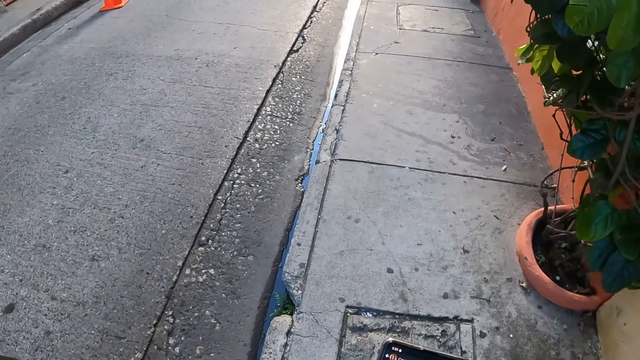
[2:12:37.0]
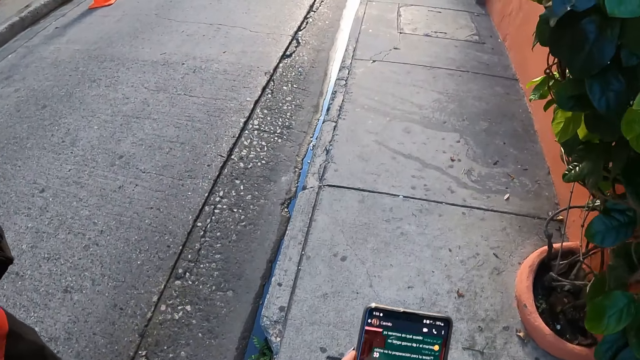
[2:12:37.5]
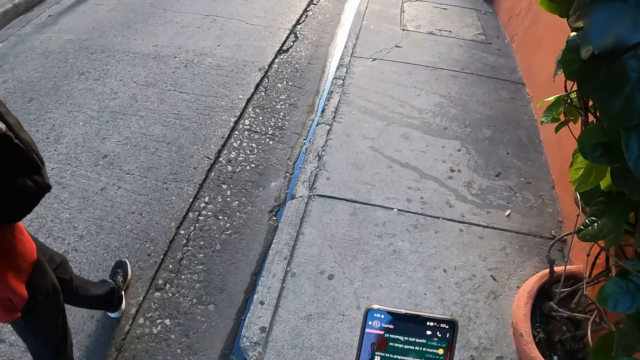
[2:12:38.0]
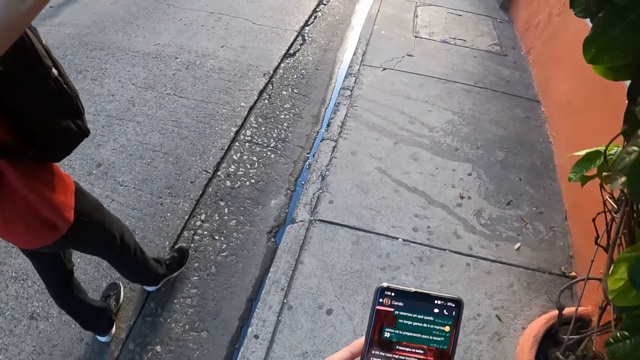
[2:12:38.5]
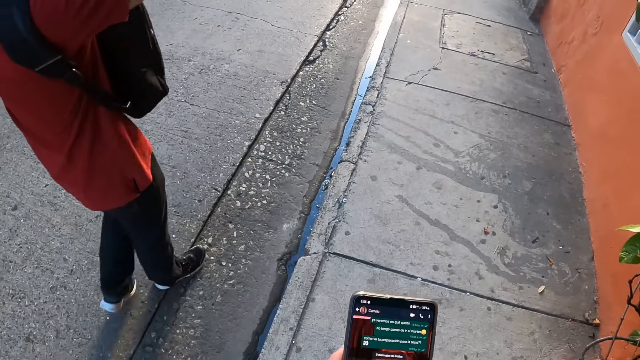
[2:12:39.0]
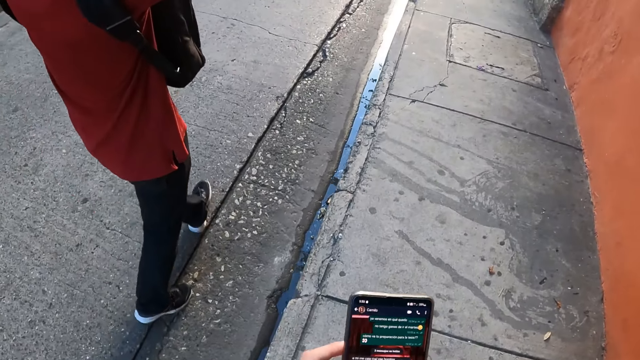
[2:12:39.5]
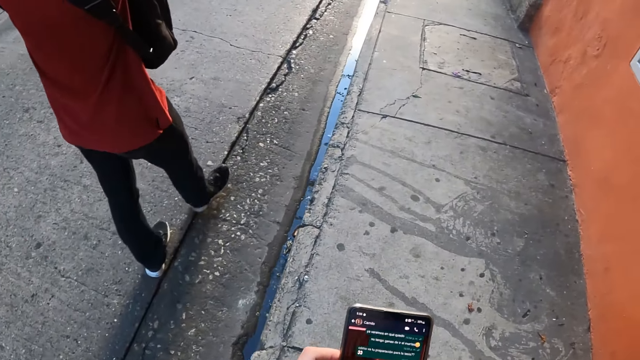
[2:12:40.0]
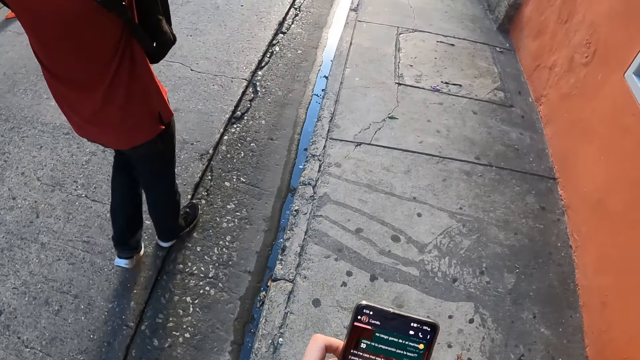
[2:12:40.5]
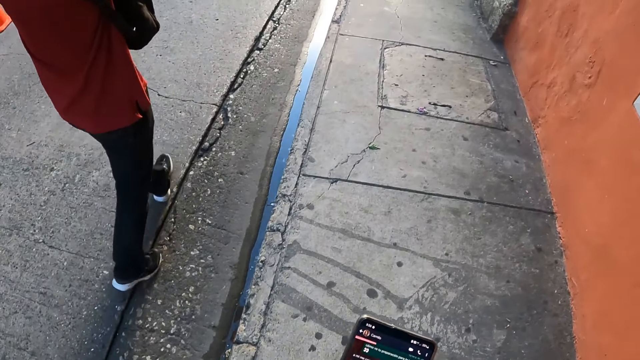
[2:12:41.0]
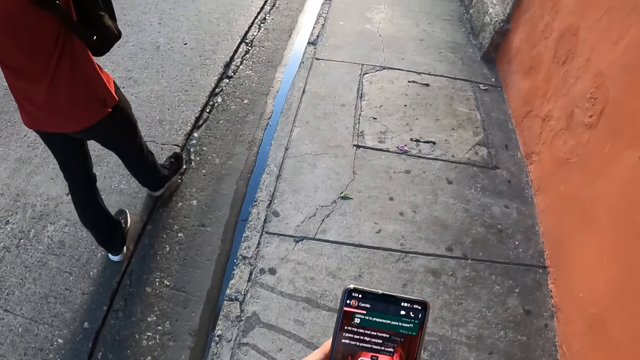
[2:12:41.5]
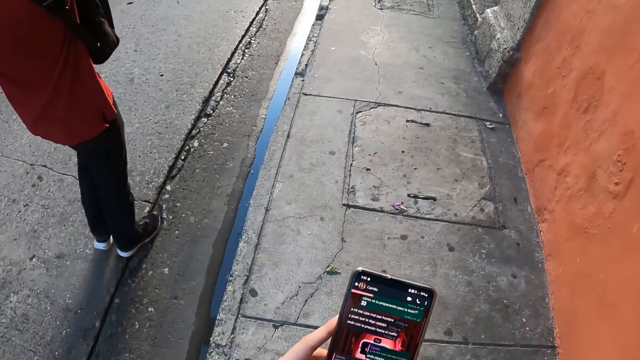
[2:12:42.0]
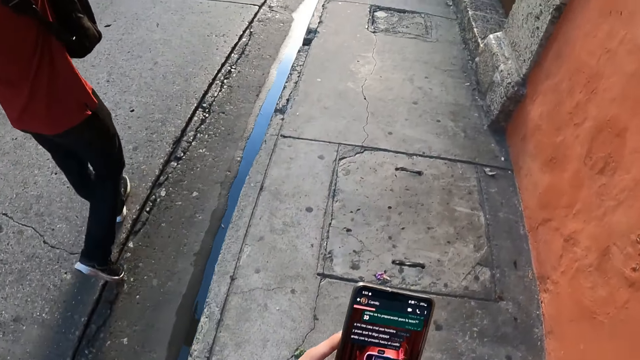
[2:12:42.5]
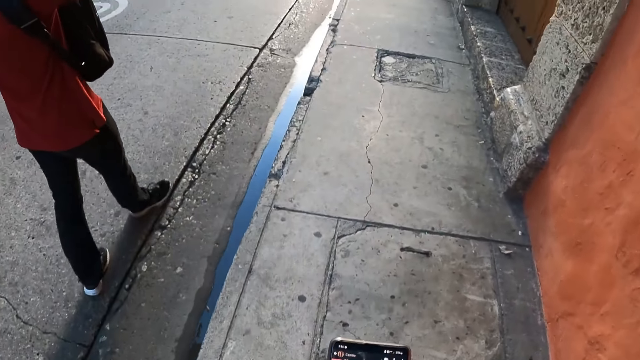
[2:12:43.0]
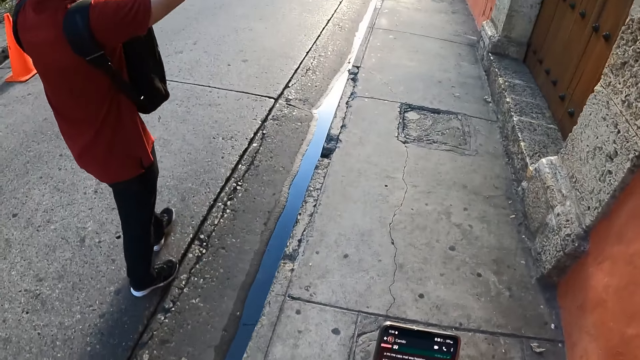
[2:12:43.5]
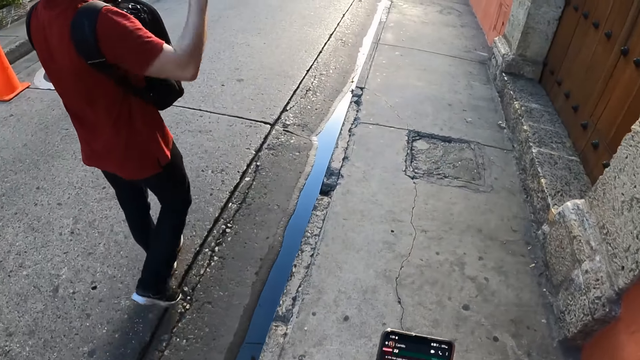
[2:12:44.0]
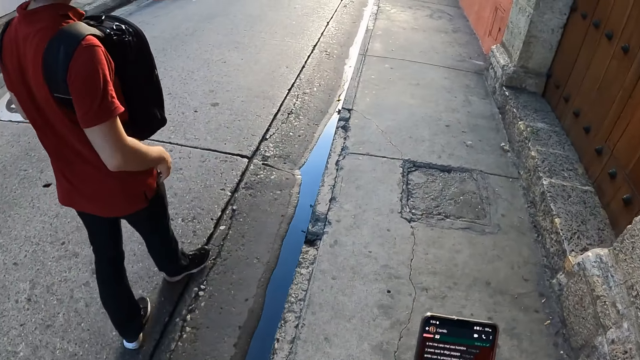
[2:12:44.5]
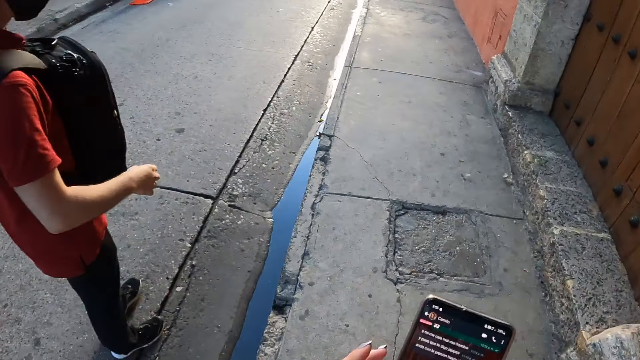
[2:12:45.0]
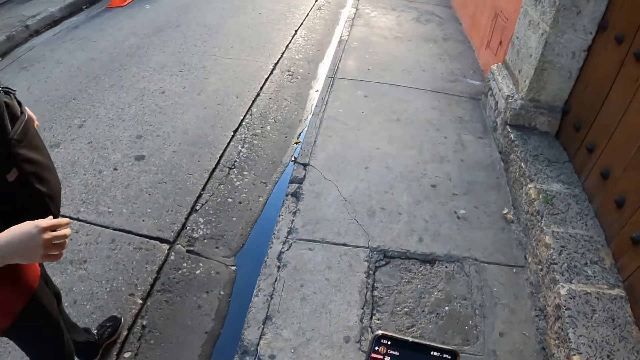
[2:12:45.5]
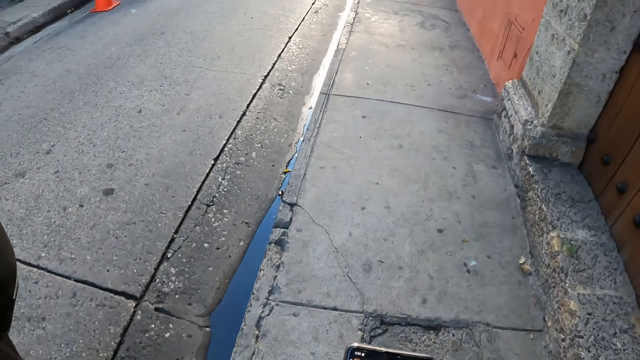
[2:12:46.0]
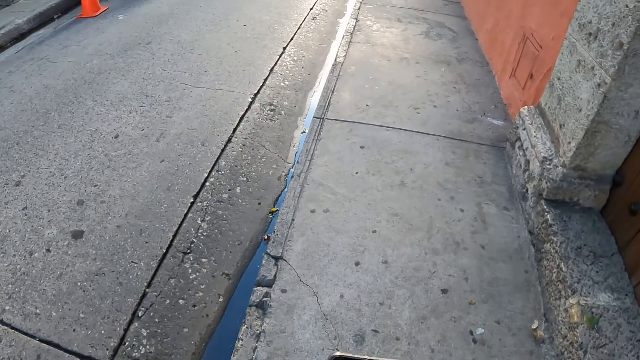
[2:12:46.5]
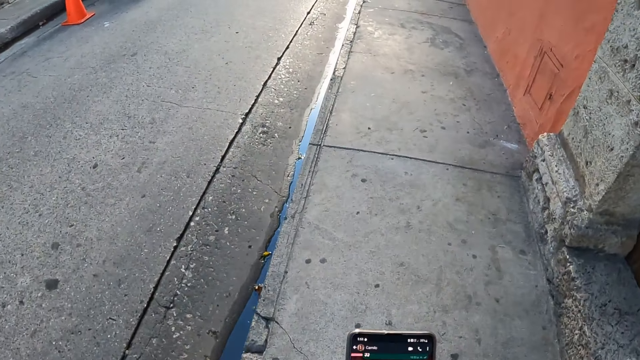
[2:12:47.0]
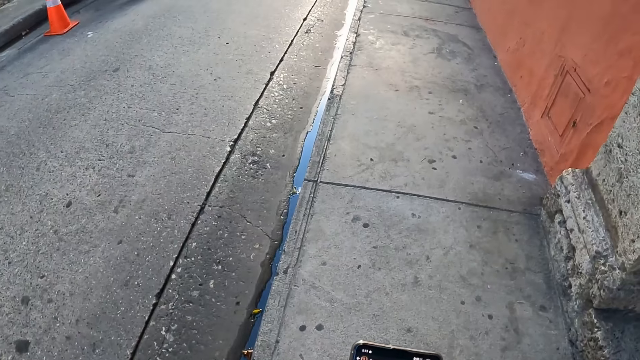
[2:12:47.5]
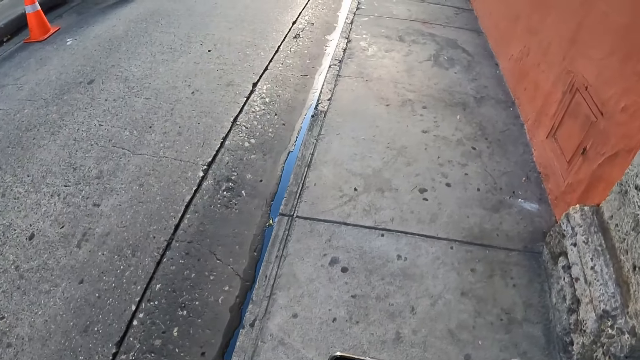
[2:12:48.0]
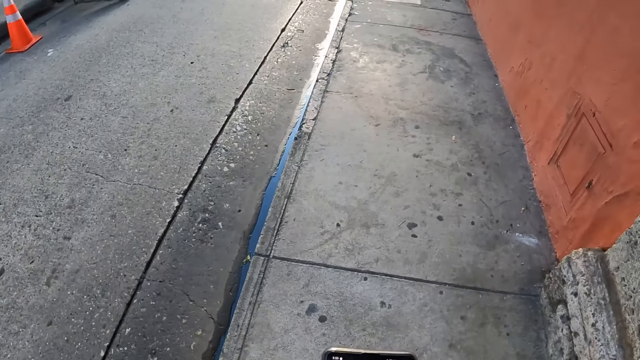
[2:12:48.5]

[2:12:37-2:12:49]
A man lifts up a hand. The camera wearer interacts with the man.

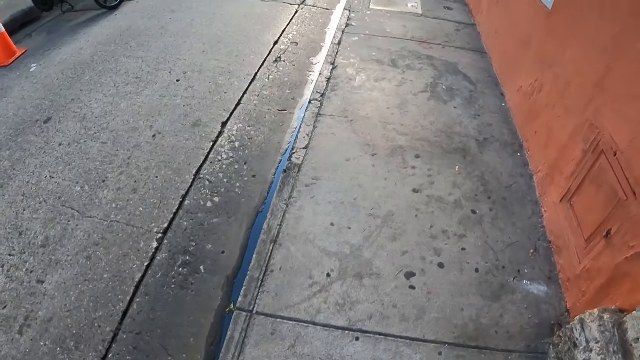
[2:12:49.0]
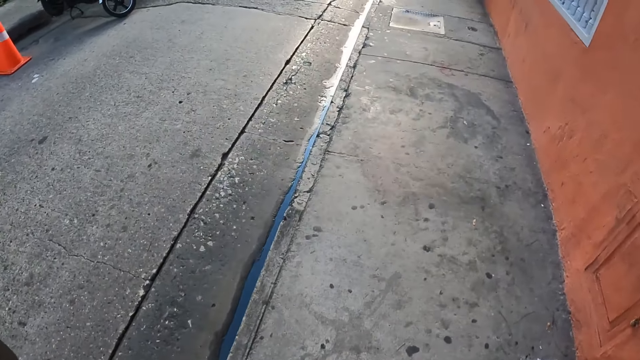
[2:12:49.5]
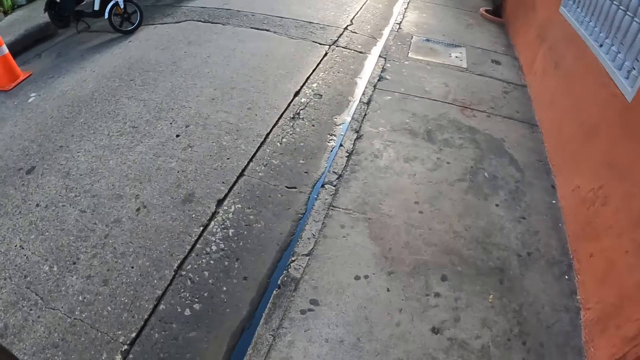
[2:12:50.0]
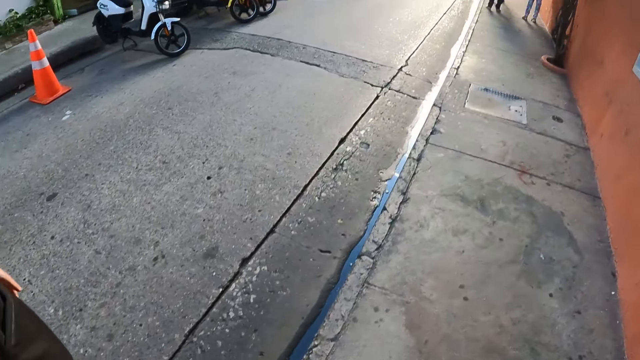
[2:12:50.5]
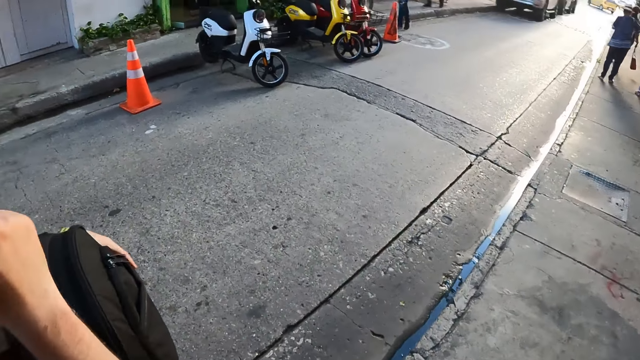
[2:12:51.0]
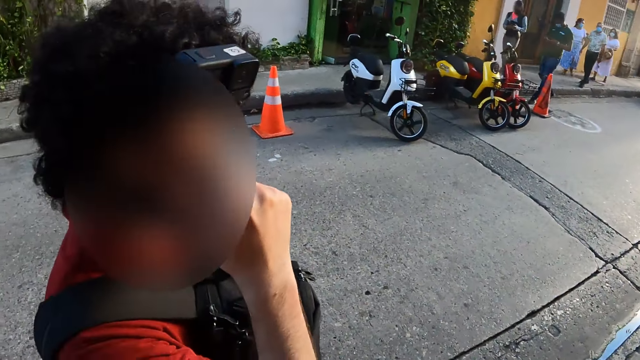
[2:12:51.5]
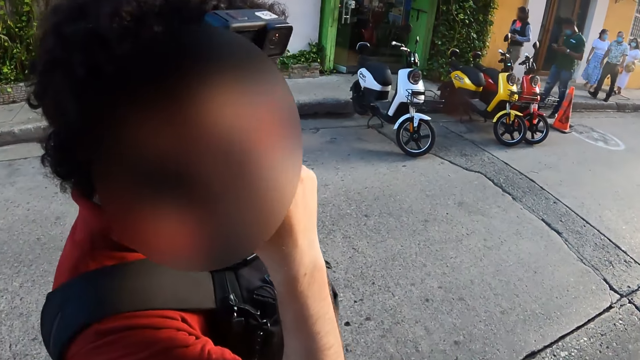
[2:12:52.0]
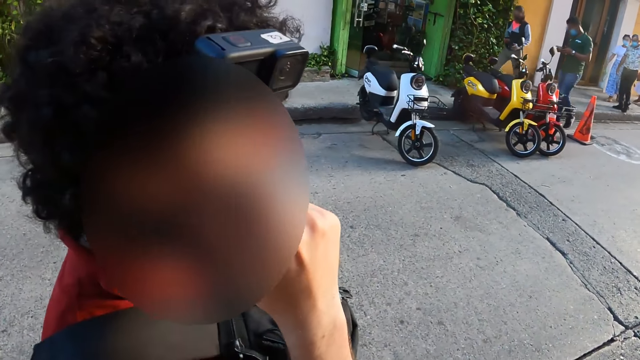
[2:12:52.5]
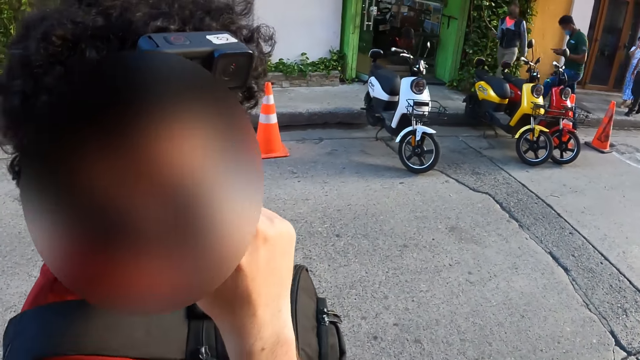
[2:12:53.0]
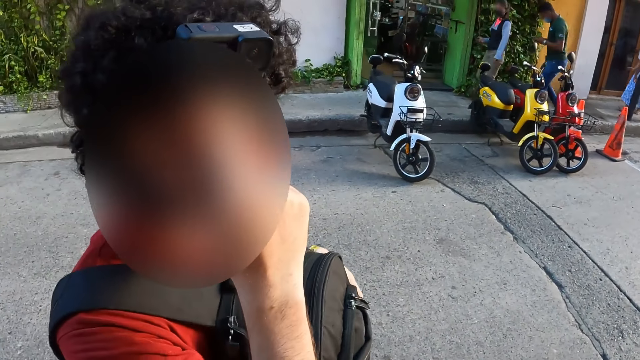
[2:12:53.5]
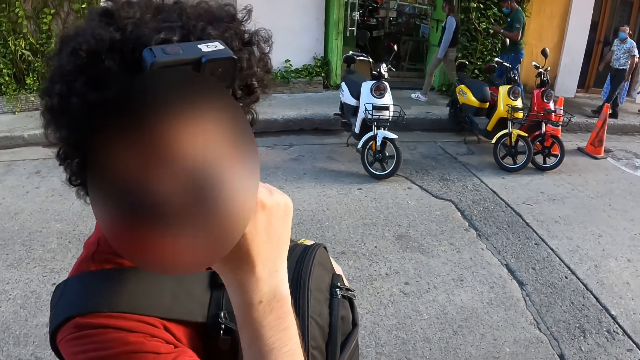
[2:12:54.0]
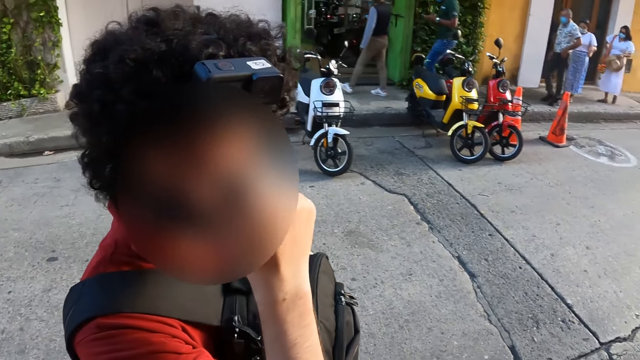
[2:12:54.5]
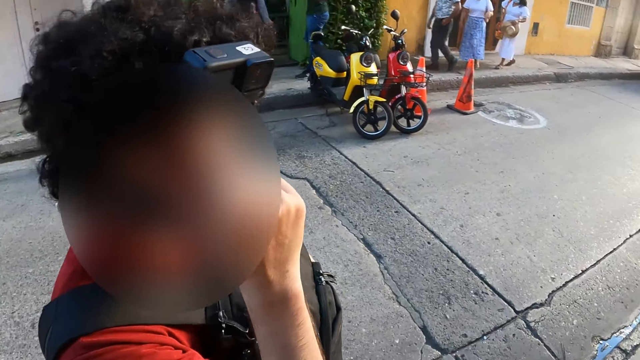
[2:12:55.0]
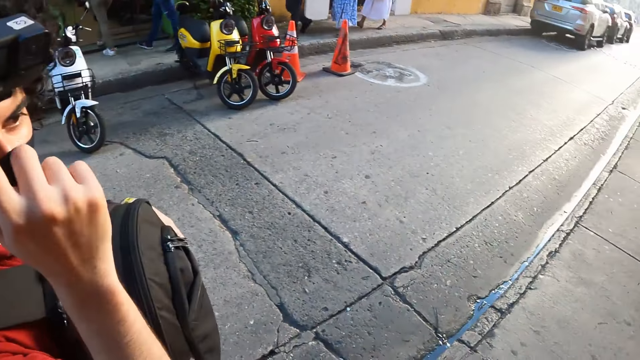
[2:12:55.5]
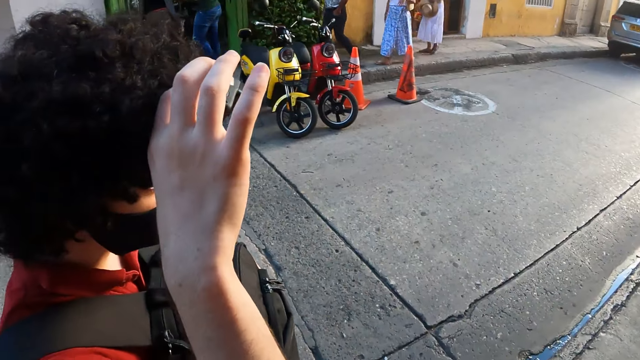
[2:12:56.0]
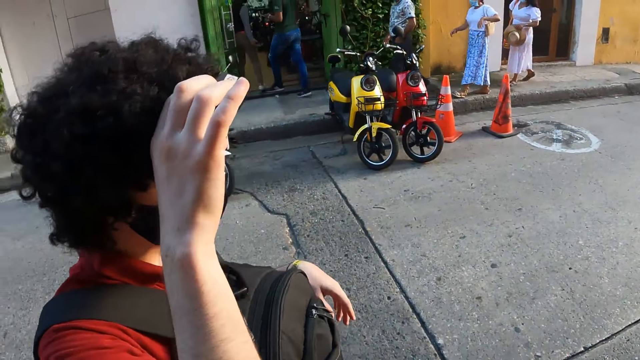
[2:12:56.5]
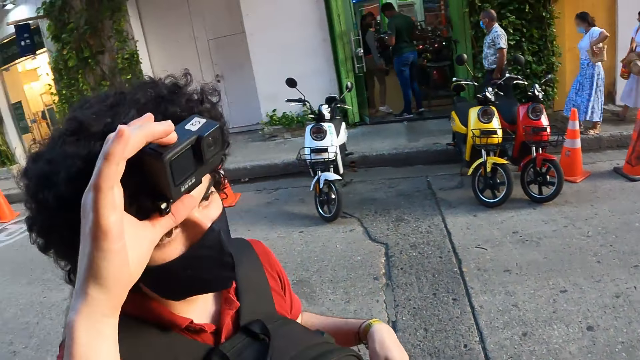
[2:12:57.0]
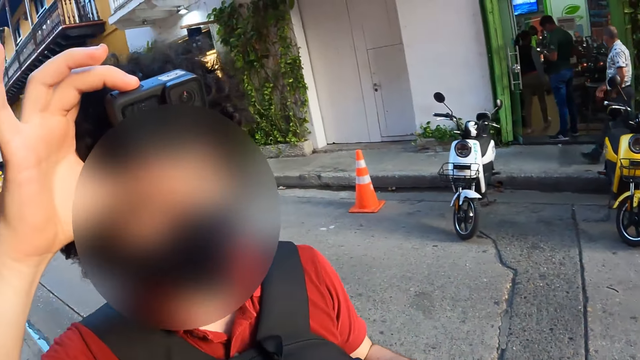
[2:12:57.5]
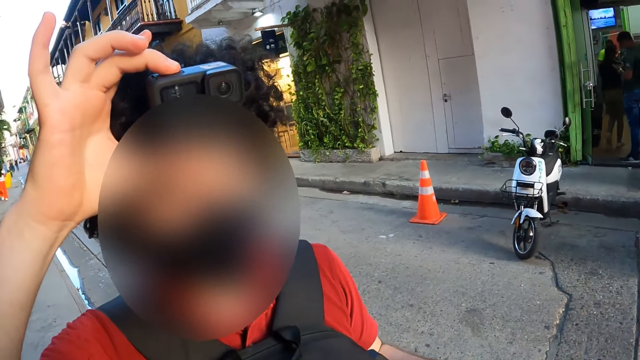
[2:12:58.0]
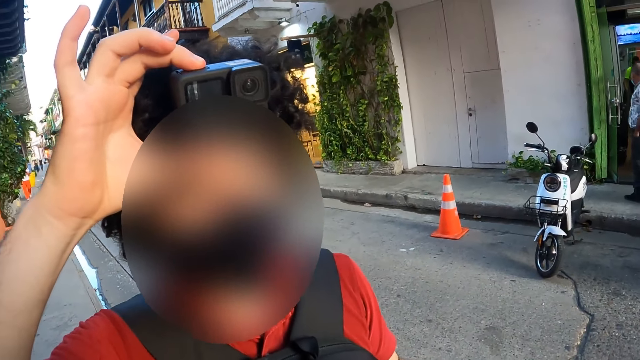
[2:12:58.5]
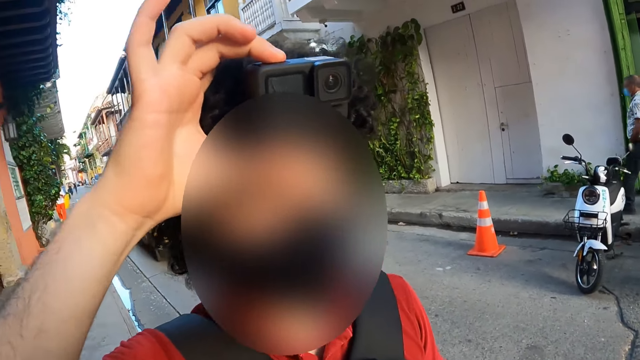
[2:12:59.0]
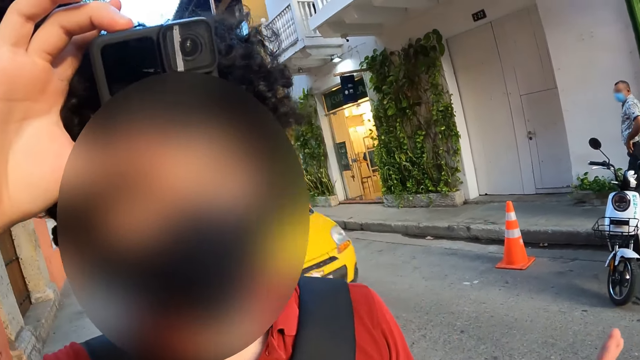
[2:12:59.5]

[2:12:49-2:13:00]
The camera wearer walks on the sidewalk. A man shows a camera to the camera wearer. The camera wearer walks on the sidewalk again. They look at the man. The man walks on the street road. The camera wearer looks at the man. The man holds the camera on his head.
